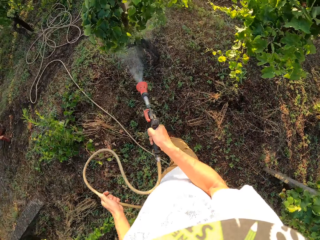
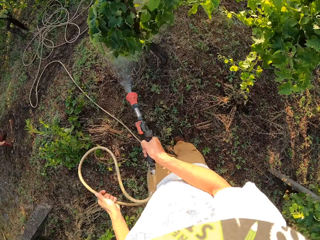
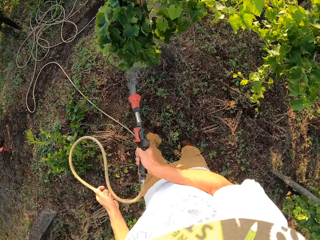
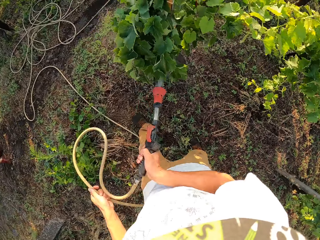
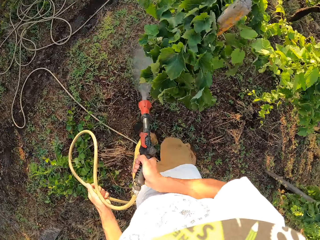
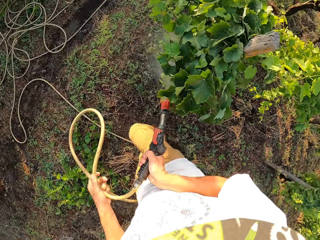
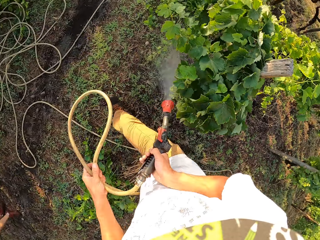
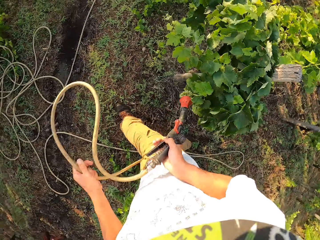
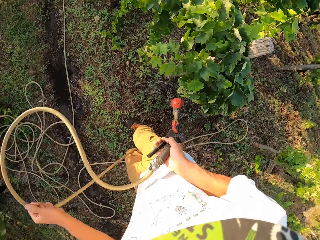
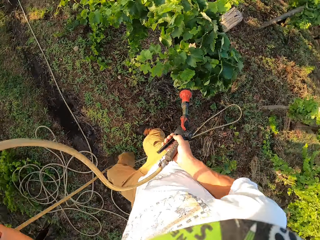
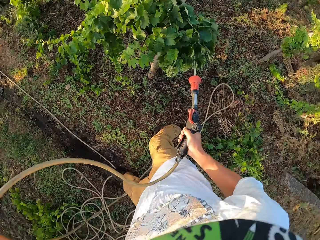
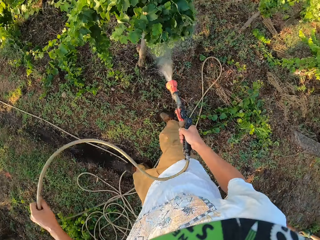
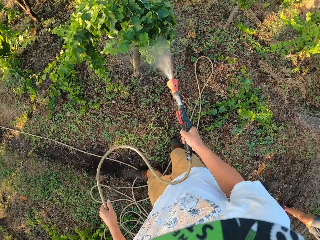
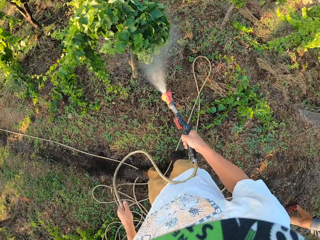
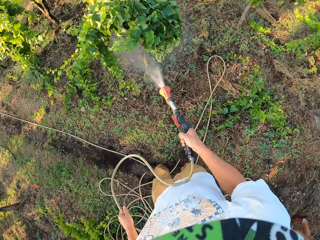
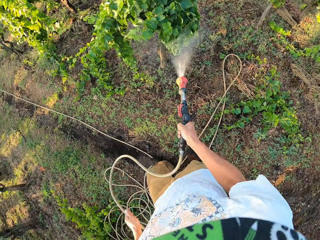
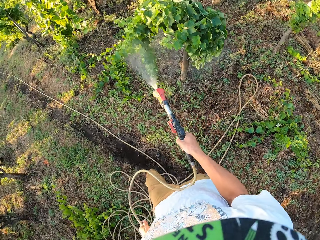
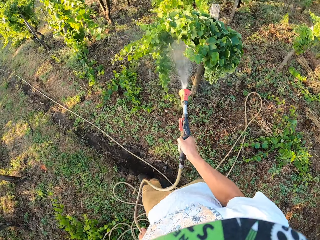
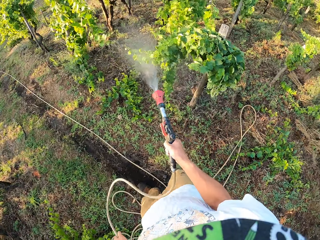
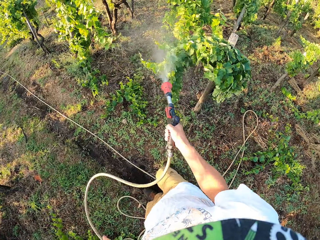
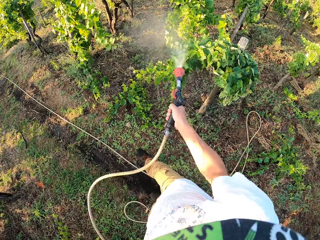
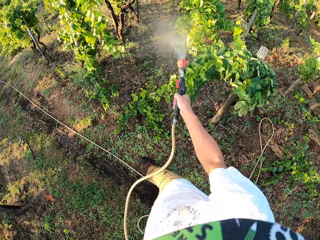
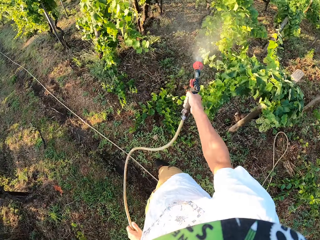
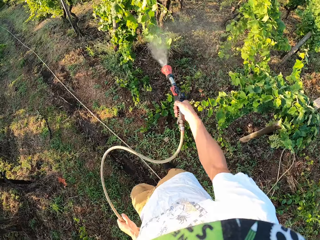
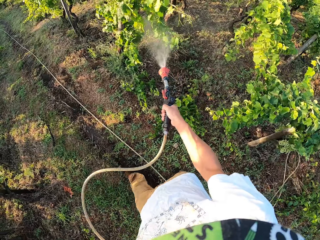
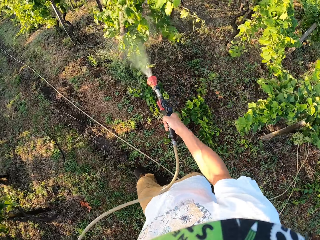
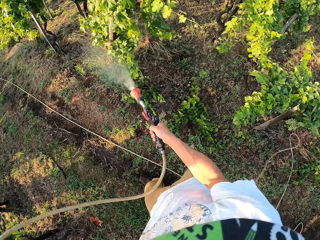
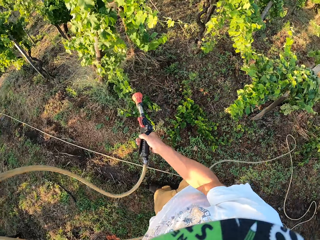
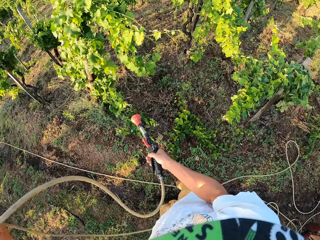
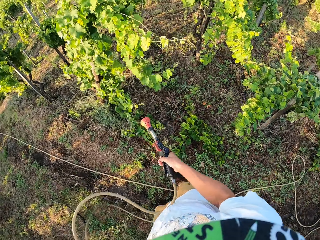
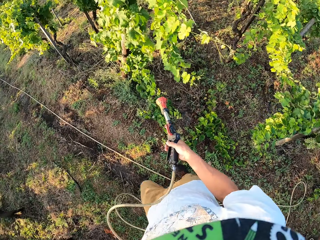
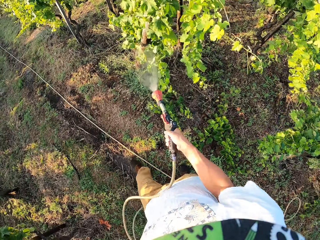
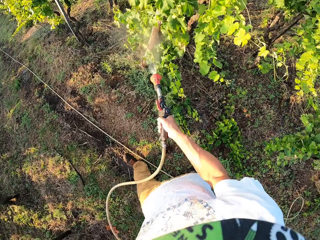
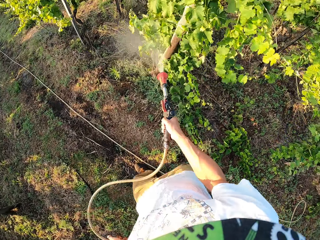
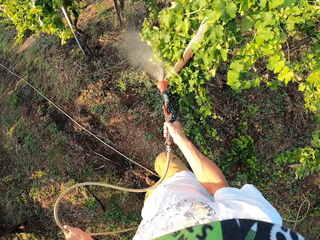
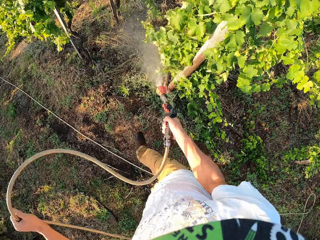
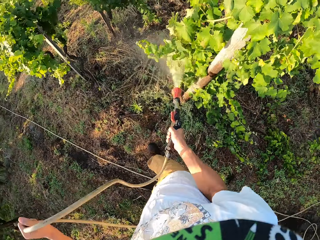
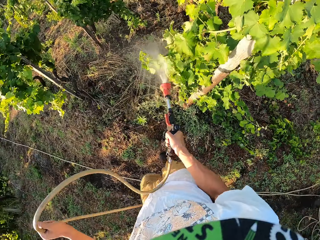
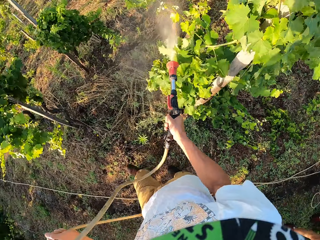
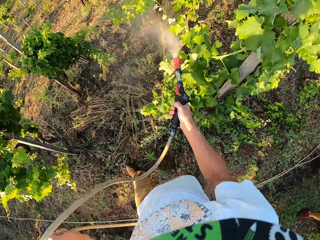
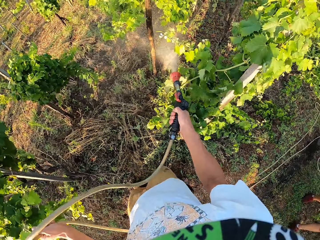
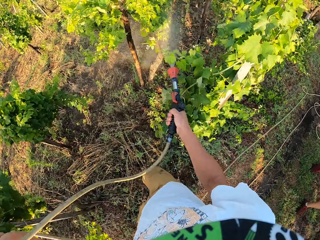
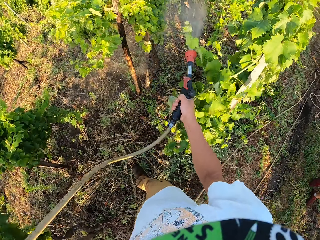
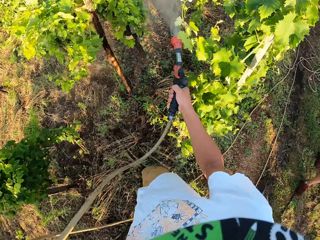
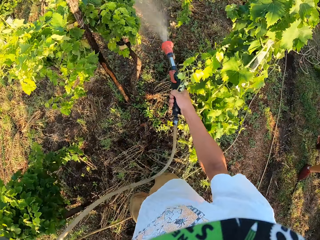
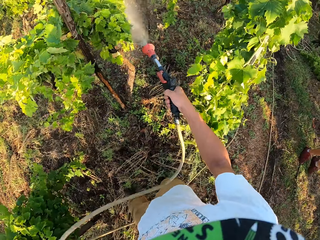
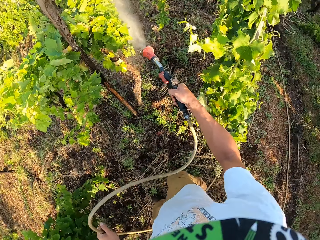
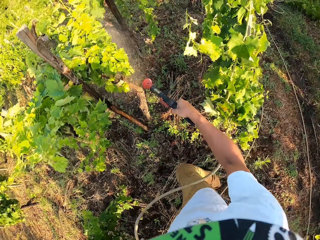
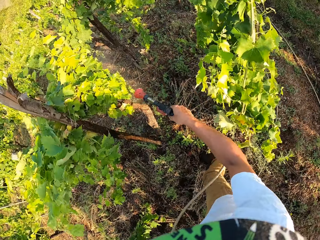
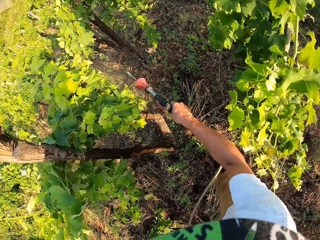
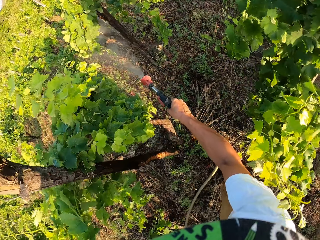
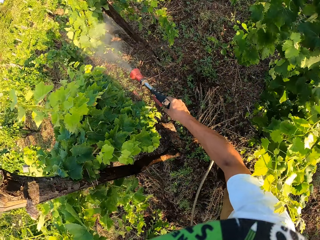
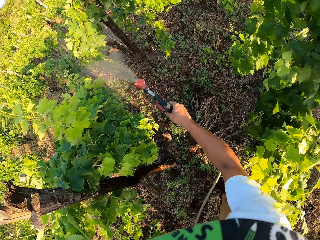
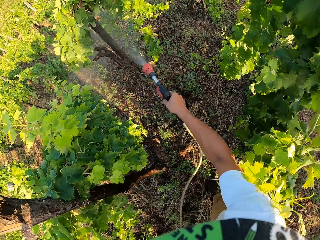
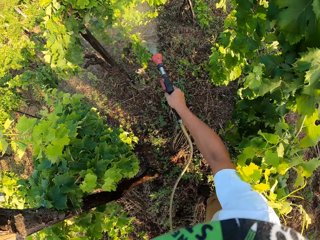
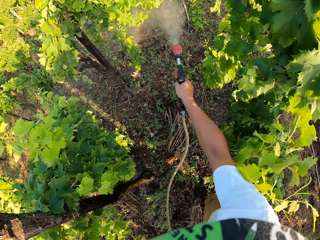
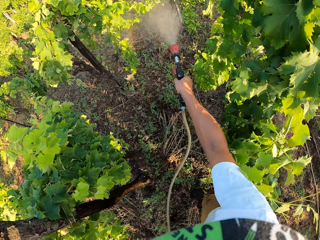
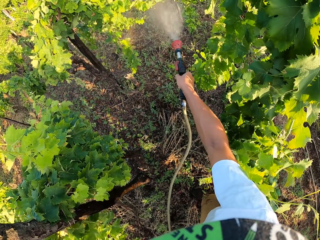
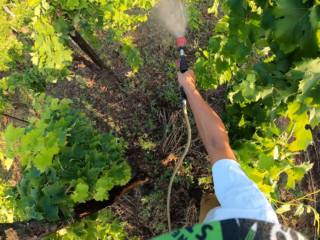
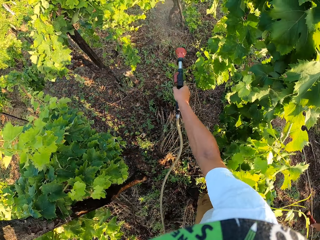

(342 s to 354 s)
The camera wearer turns off the sprinkler briefly. They continue to spray. They turn off the sprinkler again. They continue to water the field. A man walks on the right of the camera wearer. The camera wearer turns off the sprinkler briefly. They continue to water the field.

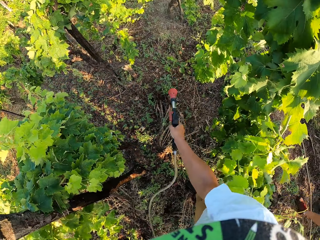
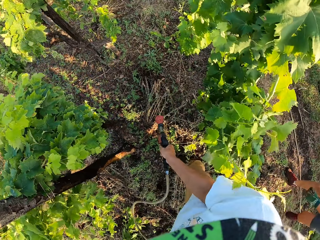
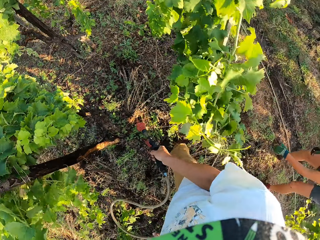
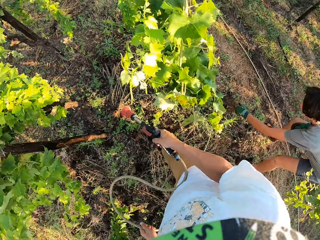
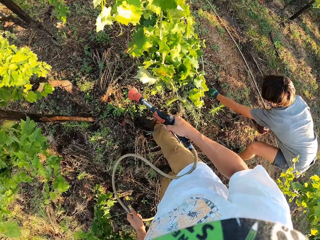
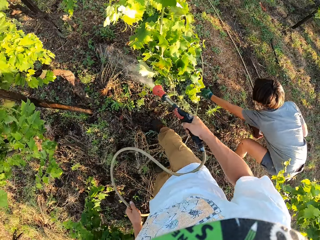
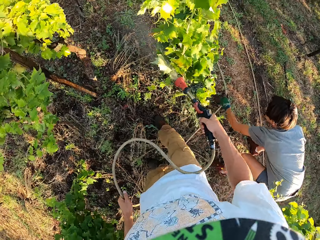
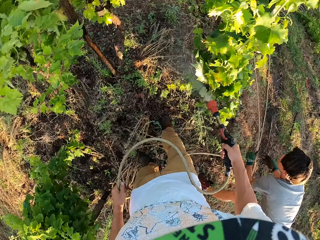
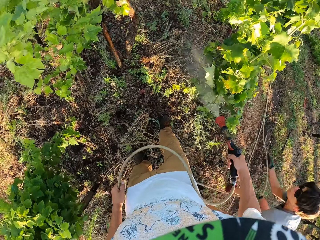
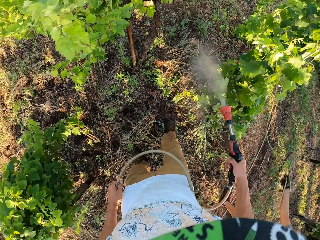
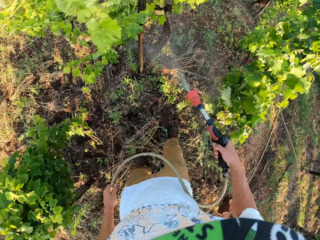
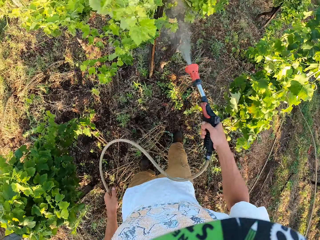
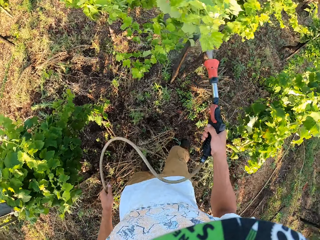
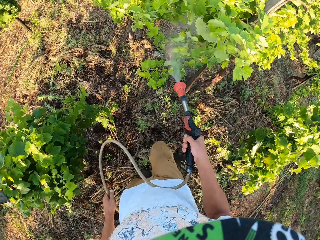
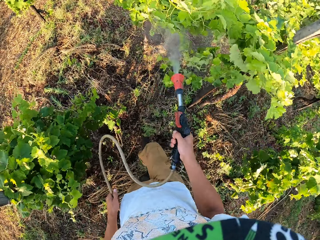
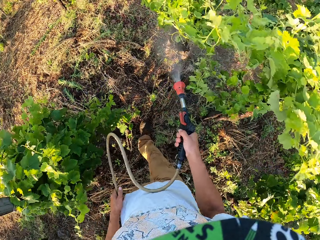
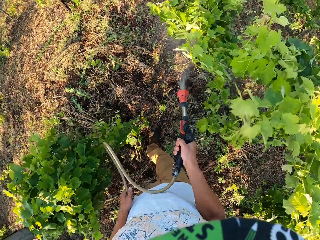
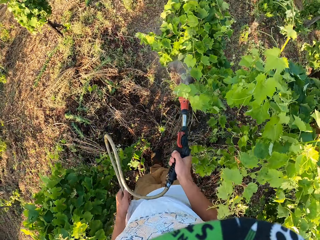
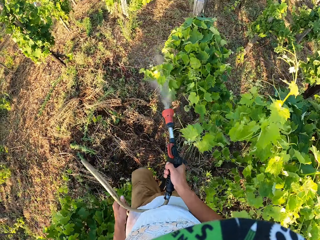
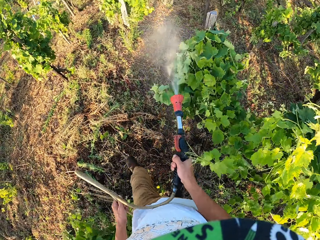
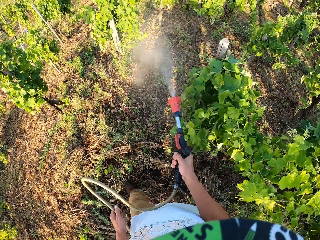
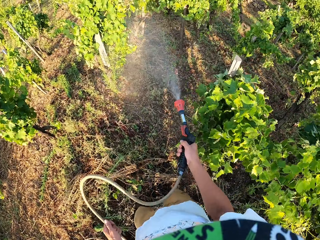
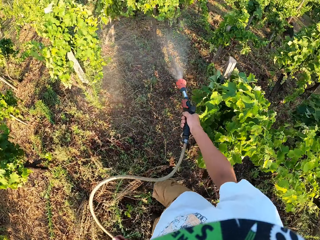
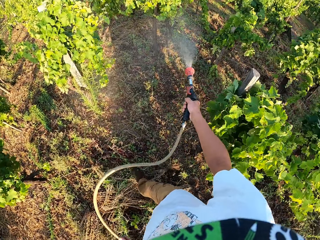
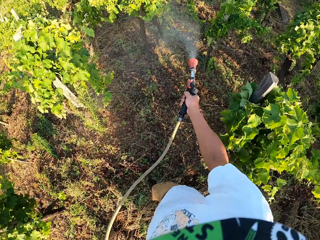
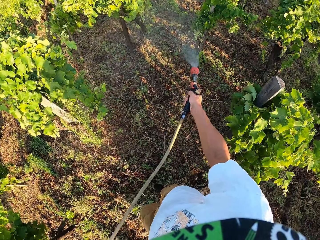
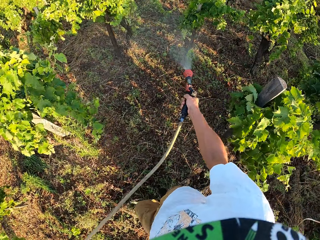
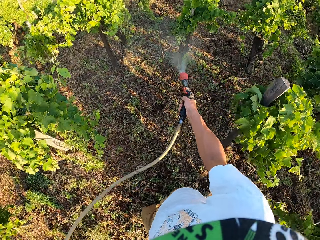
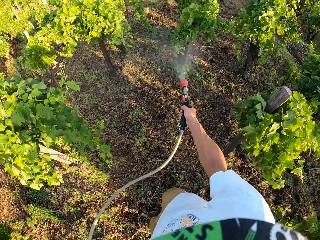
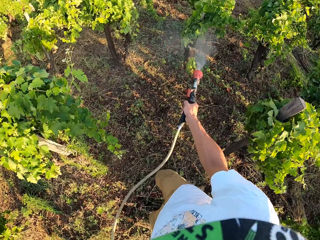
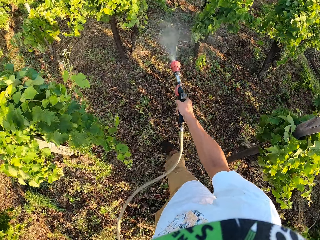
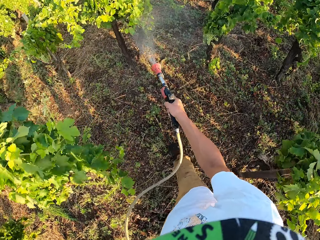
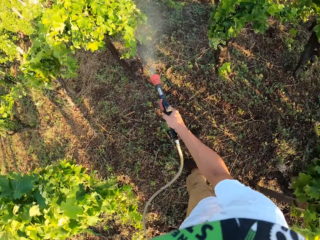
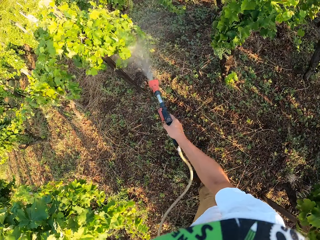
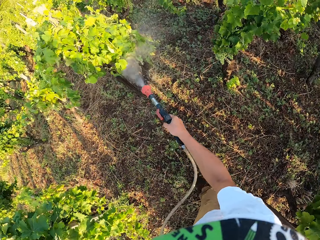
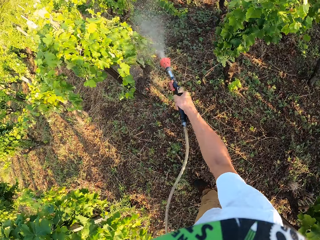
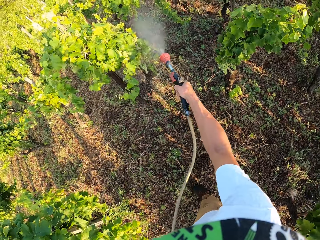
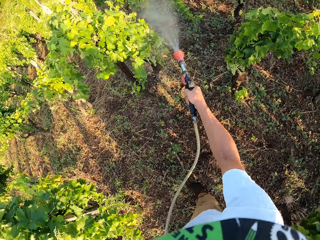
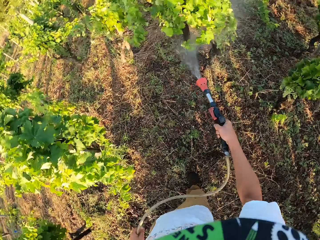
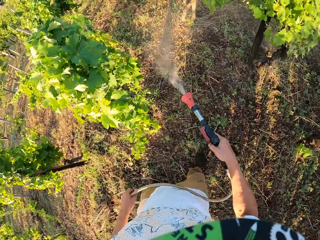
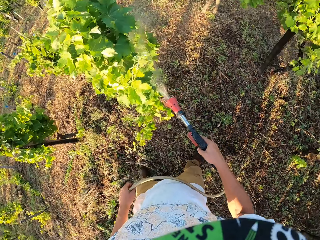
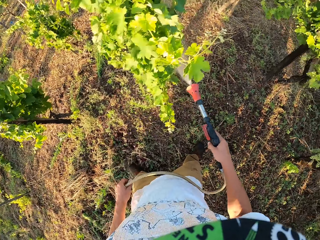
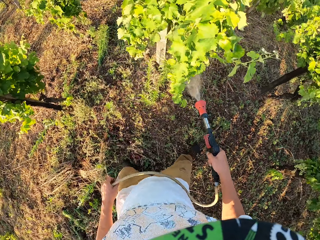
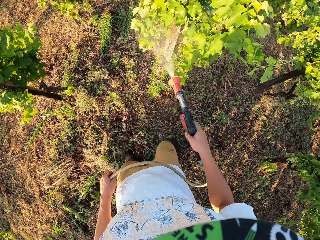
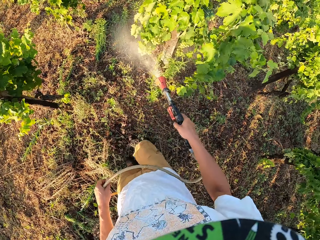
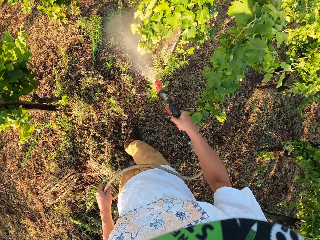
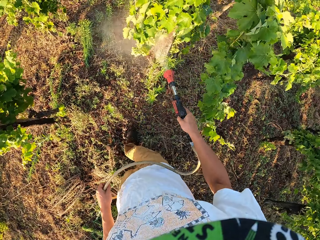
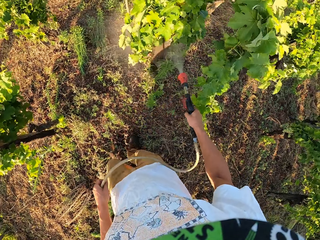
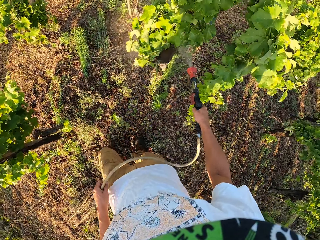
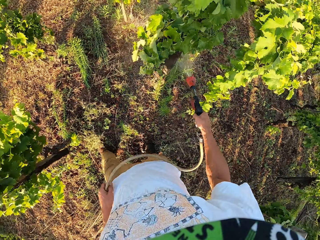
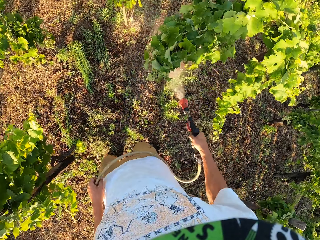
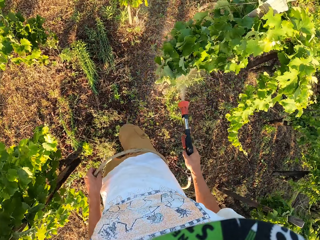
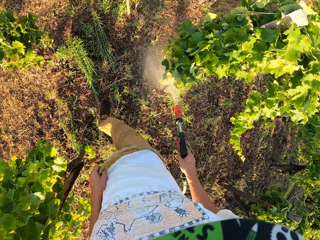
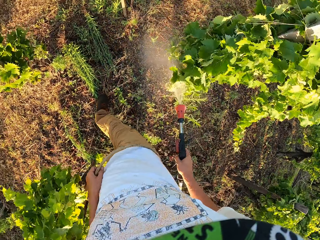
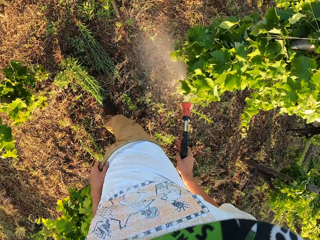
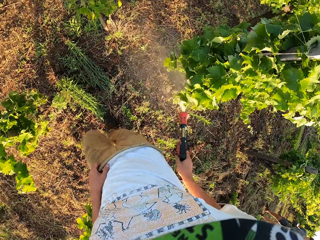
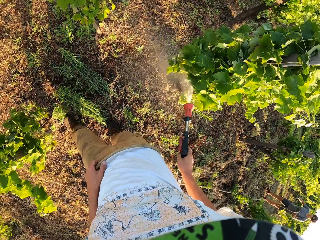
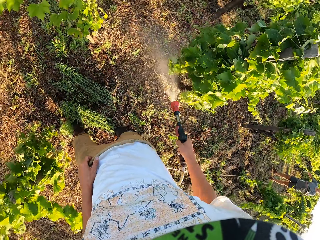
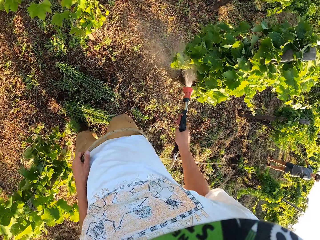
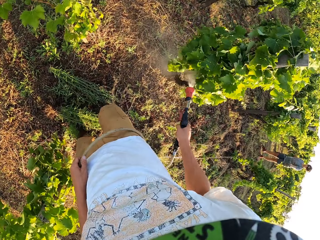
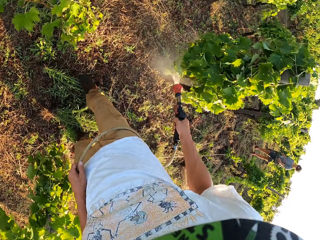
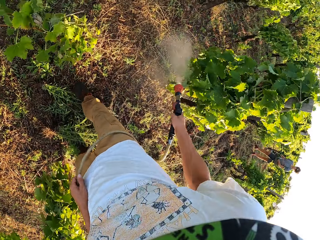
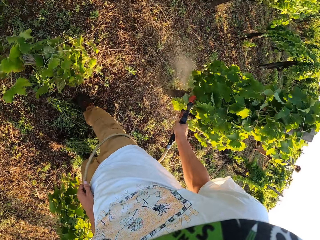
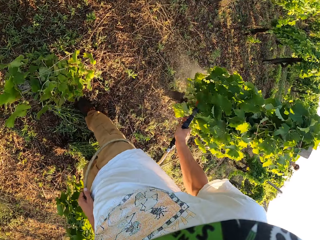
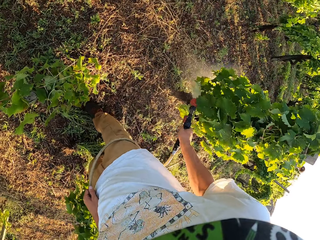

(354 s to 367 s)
The camera wearer turns off the sprinkler again. A man picks up the hand sprayer's pipe. The man is pulling a sprinkler pipe on the right of the camera wearer. The camera wearer continues to water the field.
